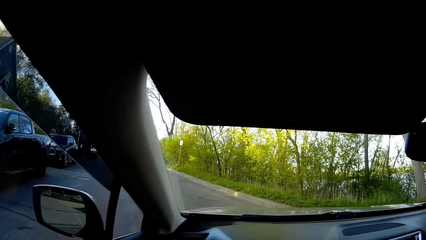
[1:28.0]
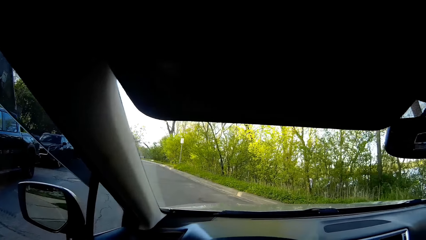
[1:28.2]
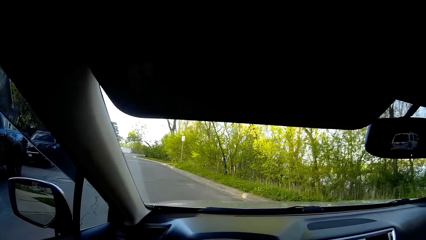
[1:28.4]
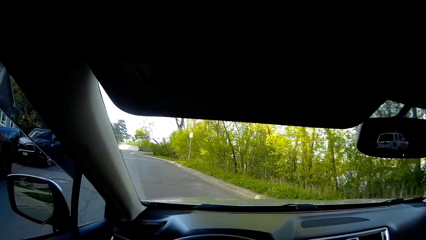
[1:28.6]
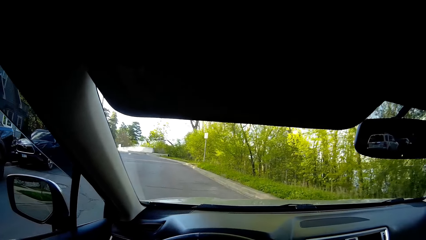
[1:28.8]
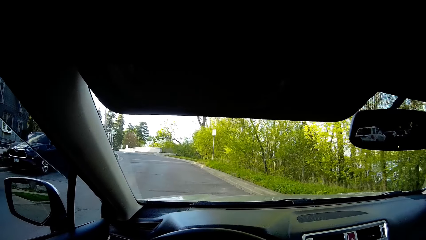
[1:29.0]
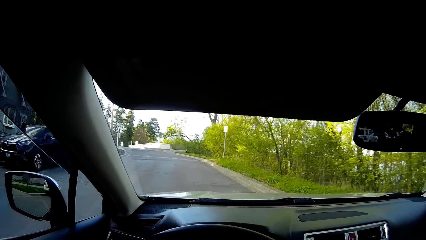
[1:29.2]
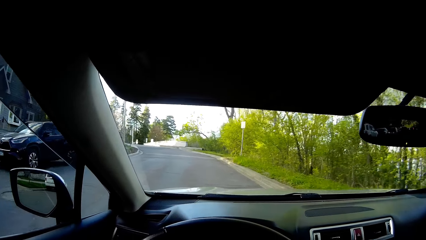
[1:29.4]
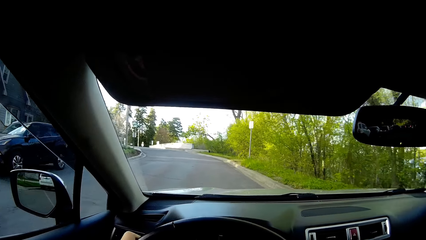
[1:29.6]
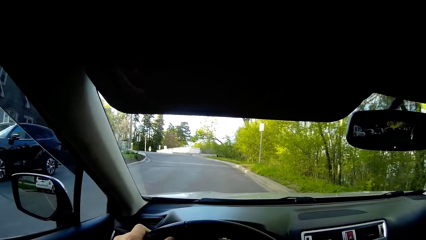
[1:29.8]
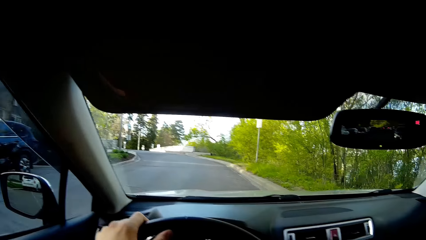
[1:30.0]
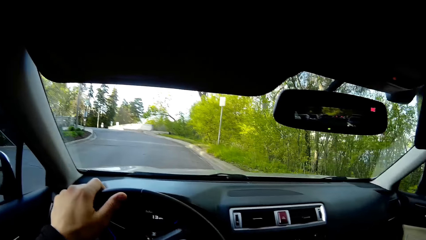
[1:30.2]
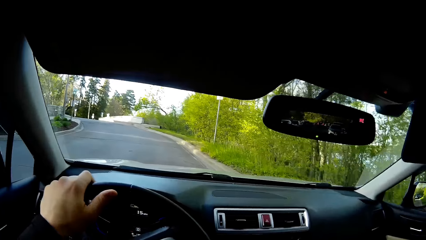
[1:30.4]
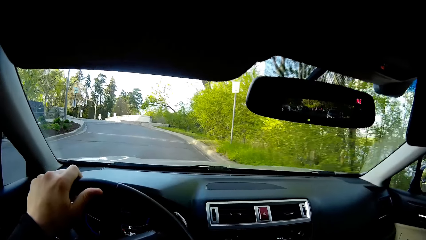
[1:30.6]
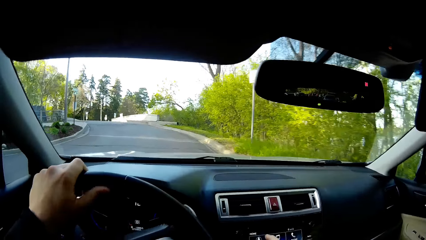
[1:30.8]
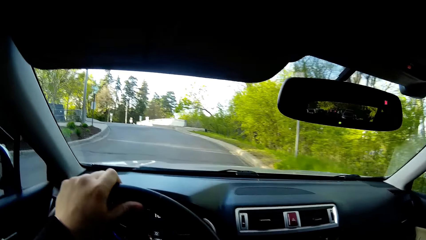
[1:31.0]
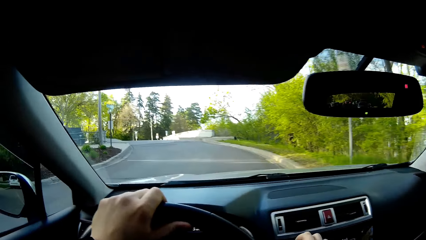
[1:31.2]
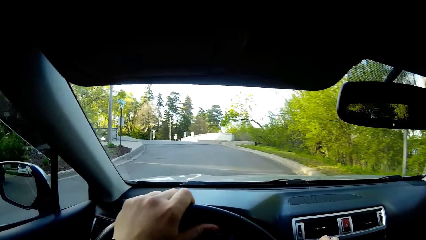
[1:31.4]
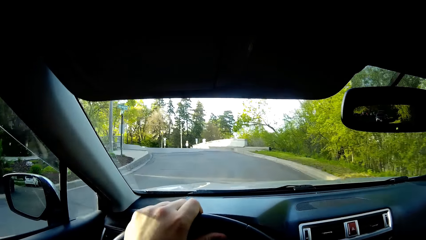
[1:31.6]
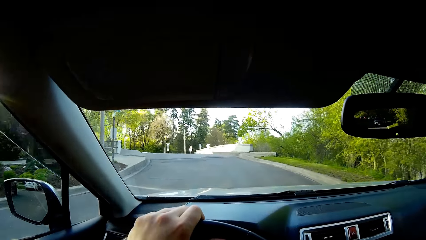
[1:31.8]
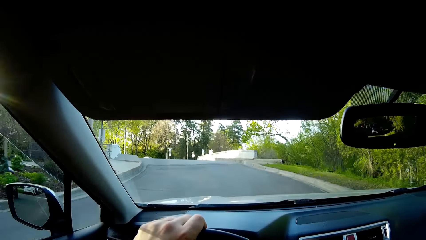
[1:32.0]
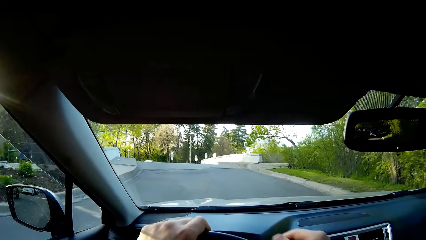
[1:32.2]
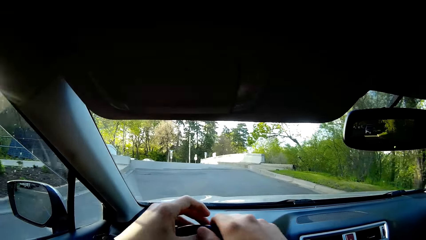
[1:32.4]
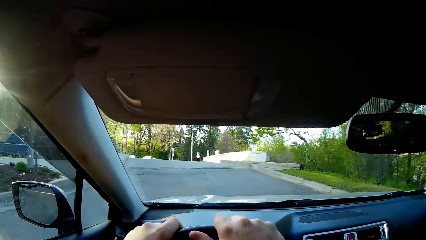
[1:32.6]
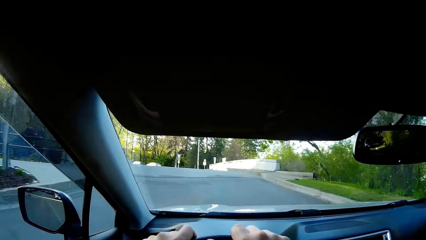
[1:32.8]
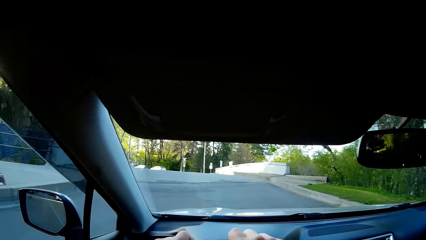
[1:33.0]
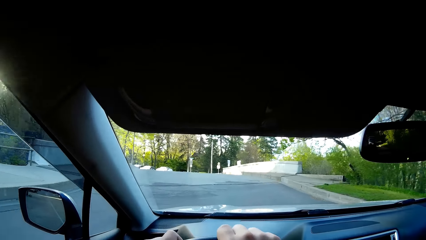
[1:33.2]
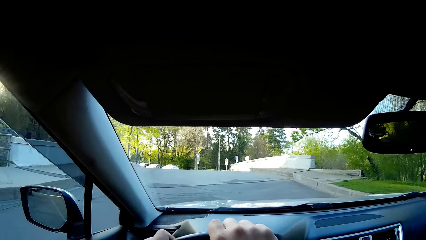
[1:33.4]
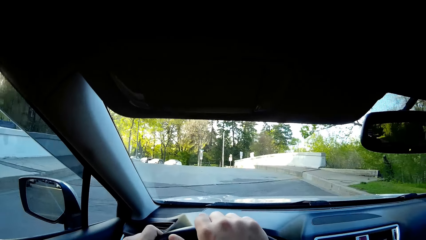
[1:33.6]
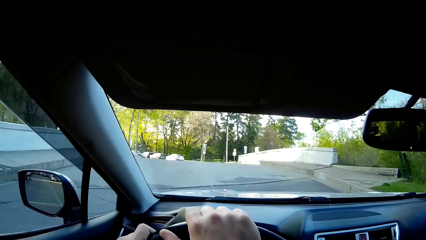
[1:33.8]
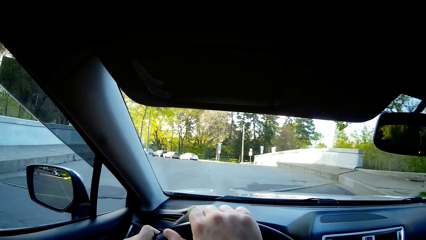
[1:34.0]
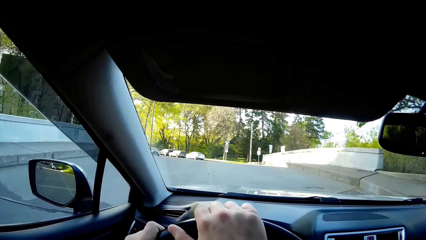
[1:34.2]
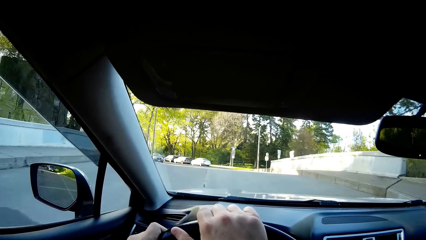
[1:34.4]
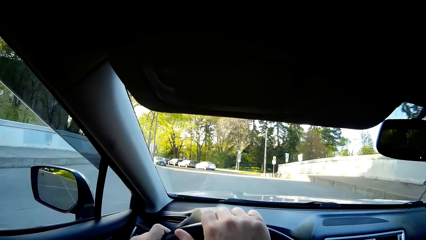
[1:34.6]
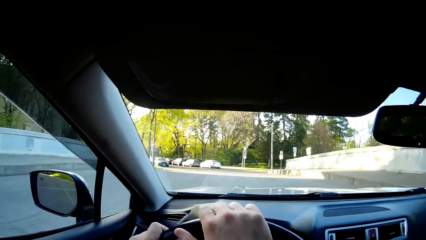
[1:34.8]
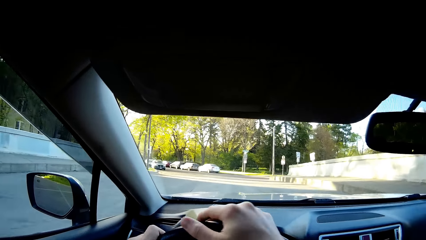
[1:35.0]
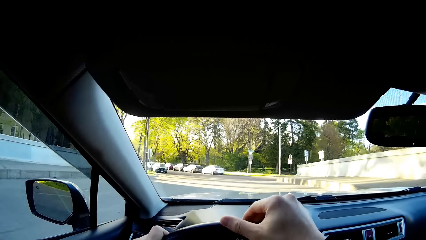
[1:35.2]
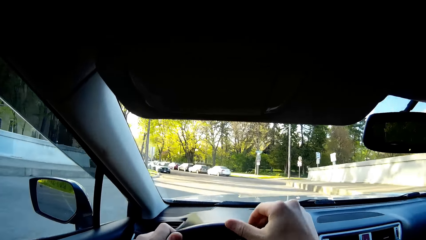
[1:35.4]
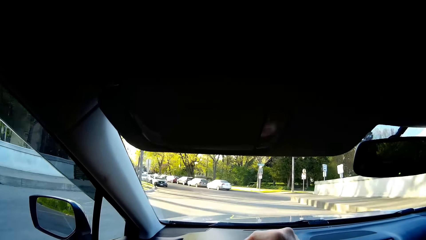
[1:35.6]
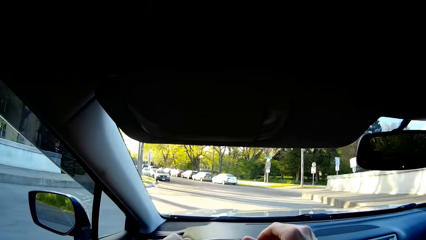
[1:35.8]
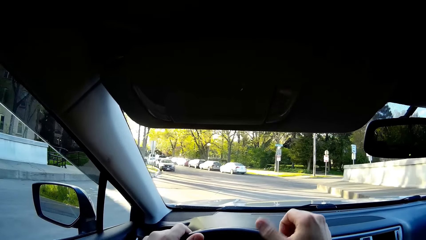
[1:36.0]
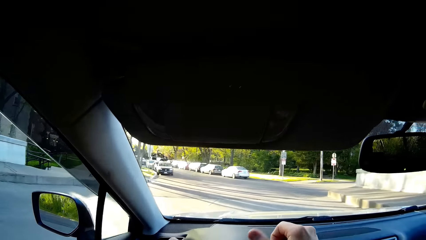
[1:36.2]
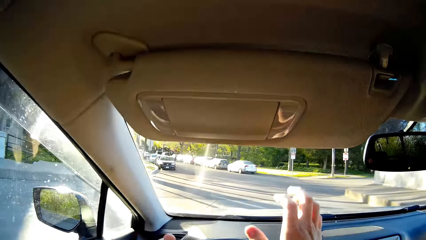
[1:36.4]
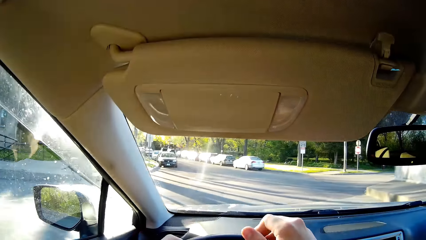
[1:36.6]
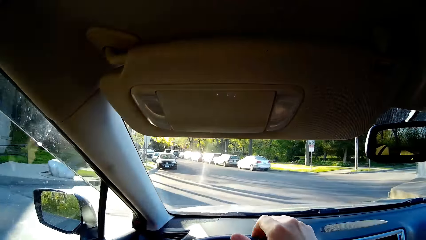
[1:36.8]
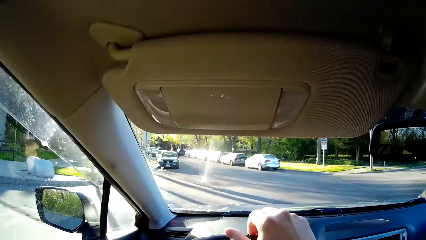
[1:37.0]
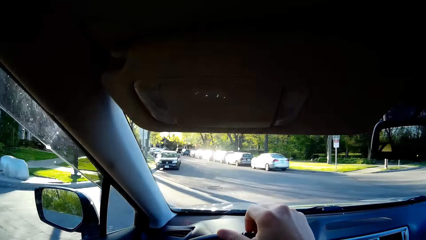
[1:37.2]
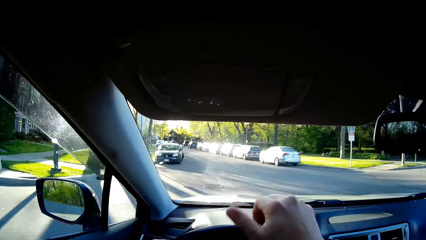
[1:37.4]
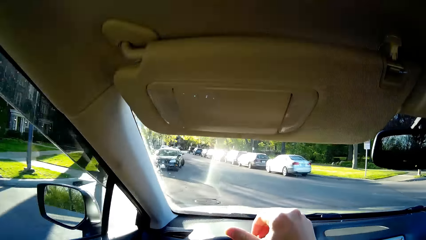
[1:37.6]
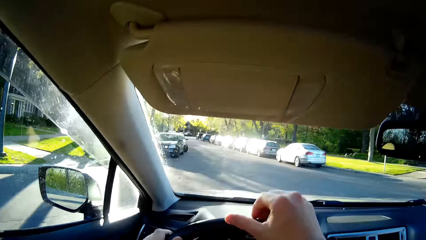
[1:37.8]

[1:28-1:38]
The camera wearer touches the steering wheel. They sing. They drive.

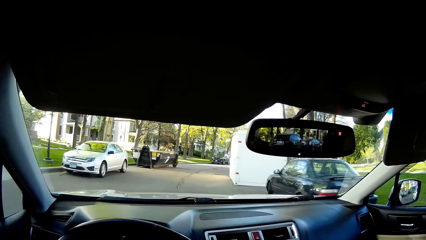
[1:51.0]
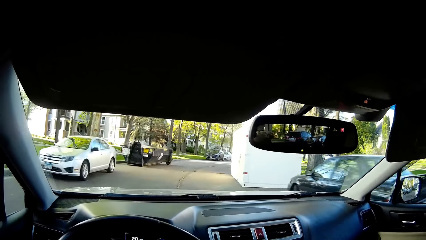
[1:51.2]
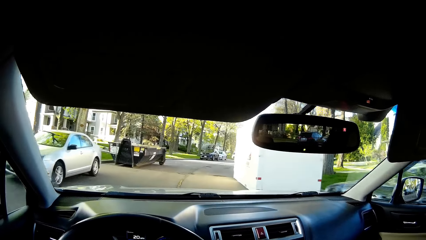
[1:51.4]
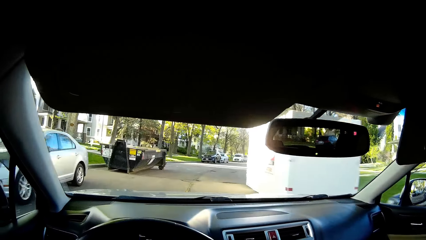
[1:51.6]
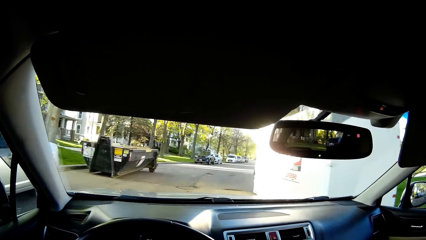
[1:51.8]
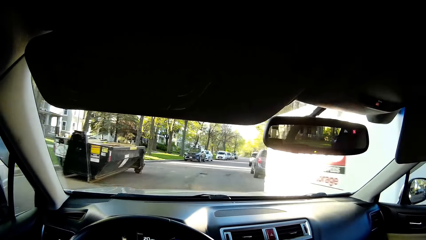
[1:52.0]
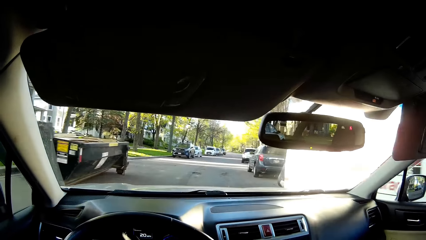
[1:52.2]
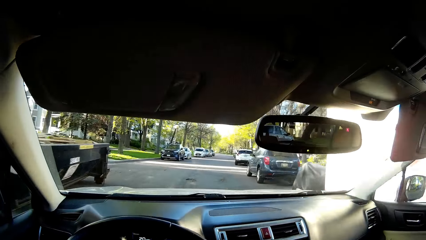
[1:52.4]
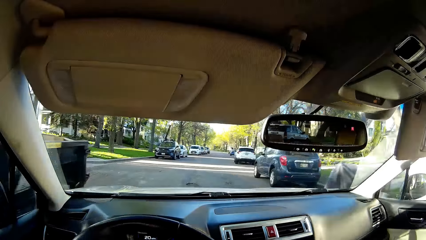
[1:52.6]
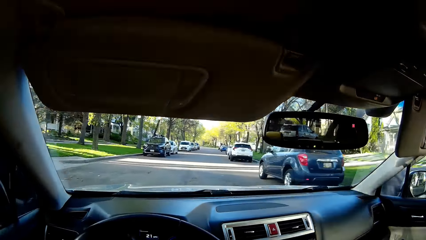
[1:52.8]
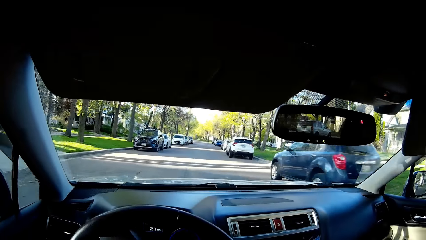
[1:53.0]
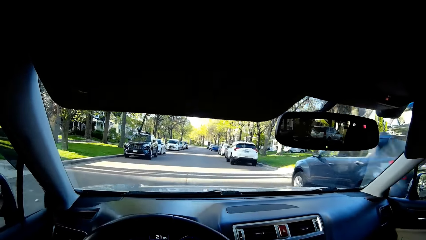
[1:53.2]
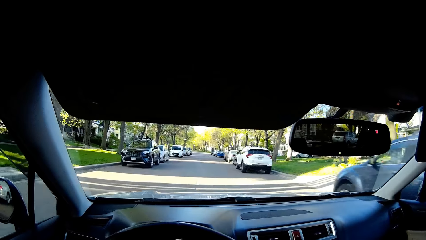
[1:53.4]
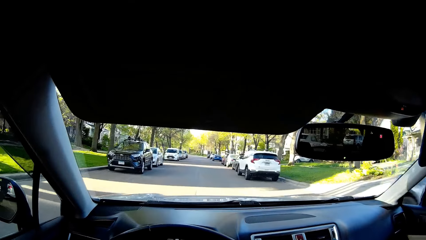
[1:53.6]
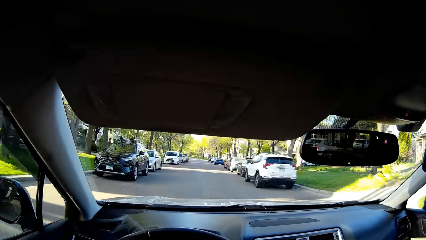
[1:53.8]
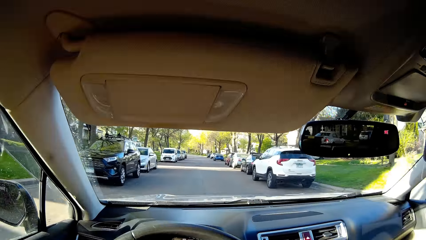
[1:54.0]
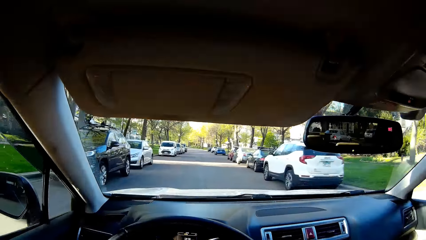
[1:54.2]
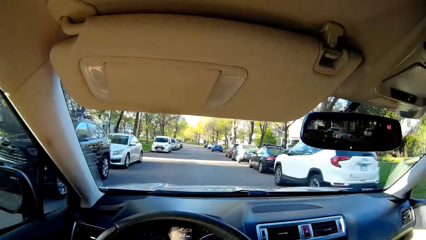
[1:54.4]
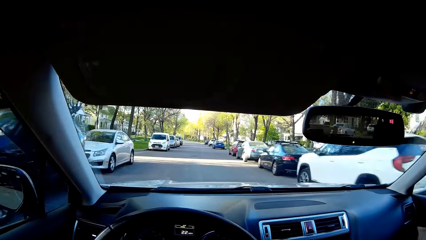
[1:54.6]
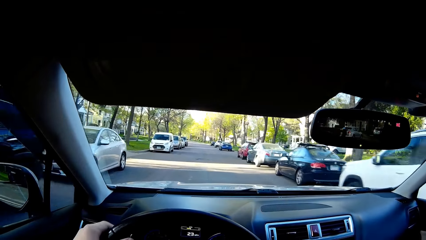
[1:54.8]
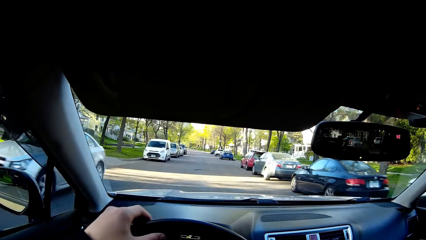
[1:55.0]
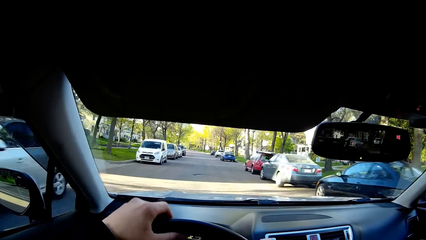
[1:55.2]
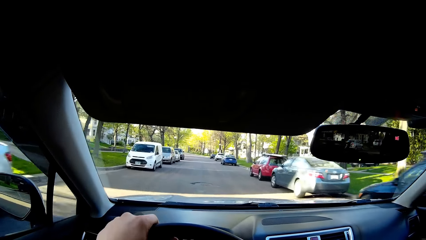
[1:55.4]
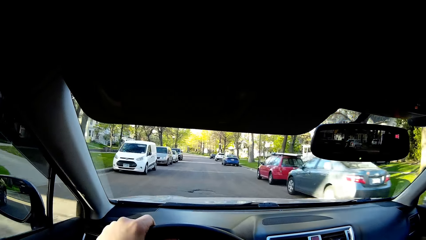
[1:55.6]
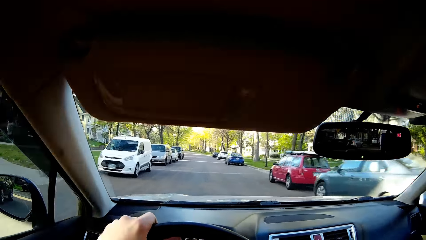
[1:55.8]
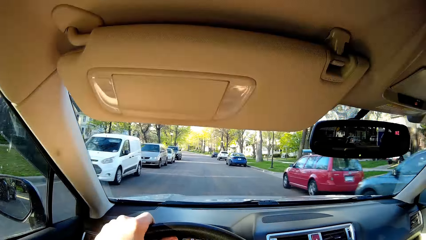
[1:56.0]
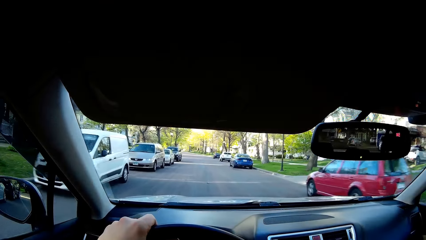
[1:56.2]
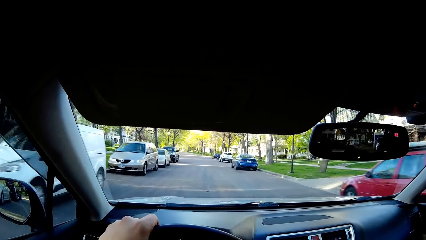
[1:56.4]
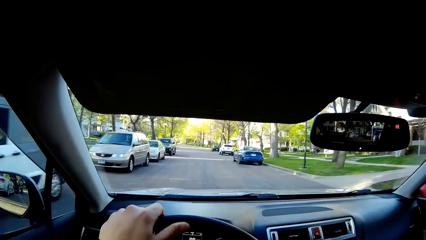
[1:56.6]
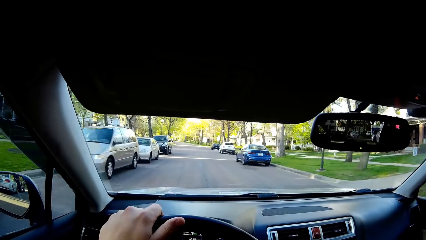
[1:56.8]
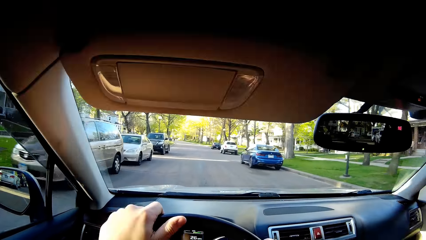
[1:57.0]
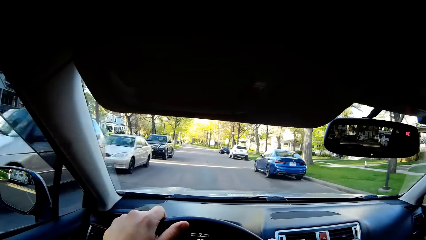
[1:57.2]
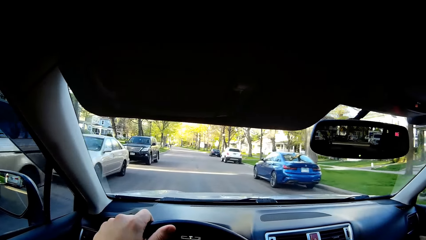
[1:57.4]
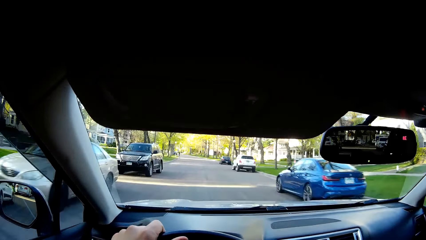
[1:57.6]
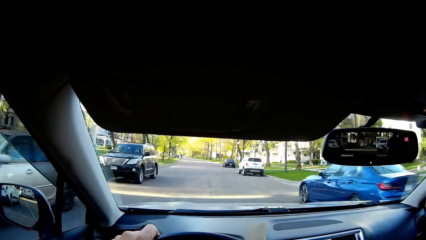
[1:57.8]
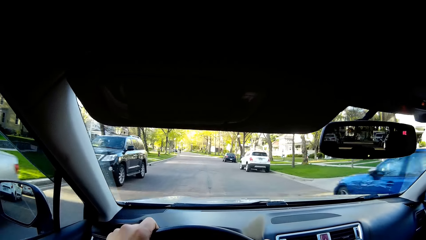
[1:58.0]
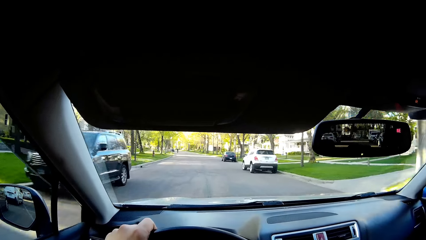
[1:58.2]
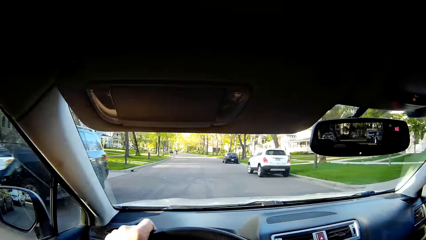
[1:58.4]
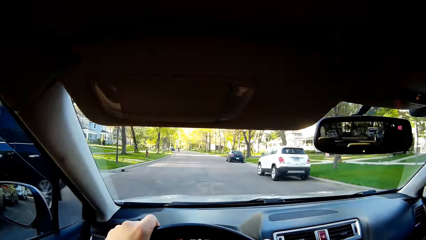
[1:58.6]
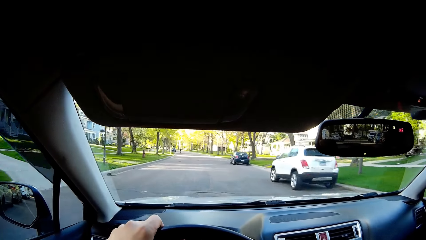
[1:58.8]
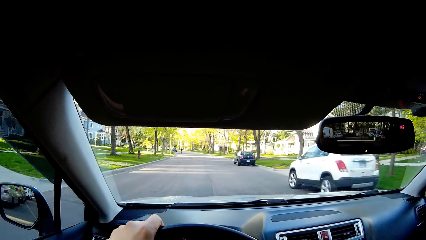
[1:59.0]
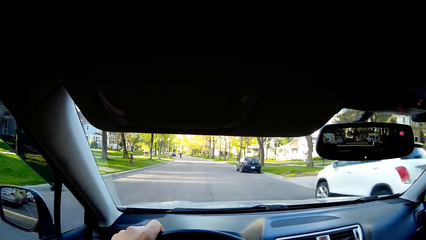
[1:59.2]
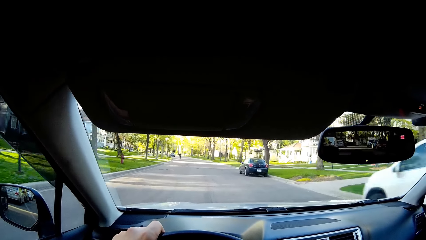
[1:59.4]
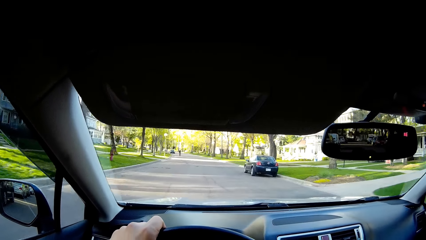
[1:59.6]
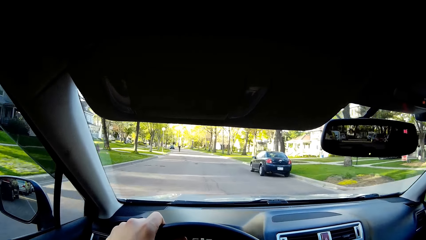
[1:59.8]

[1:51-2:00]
The camera wearer sings. They drive. They touch the steering wheel.
